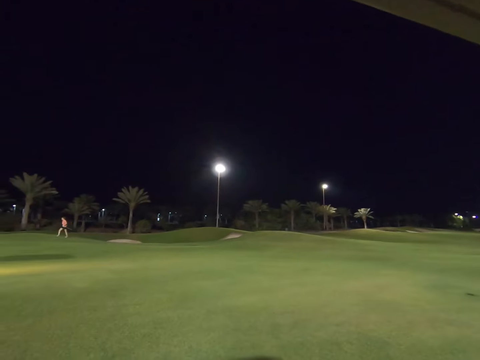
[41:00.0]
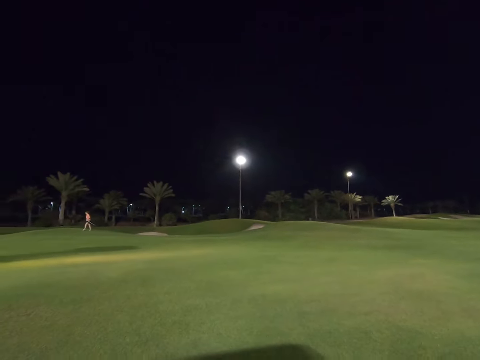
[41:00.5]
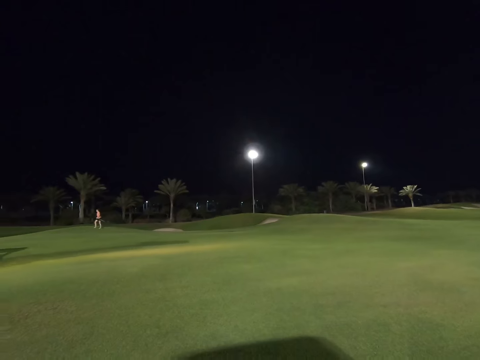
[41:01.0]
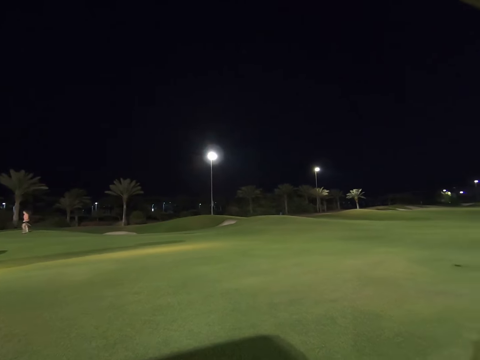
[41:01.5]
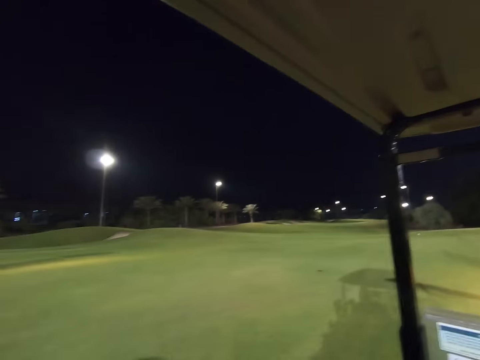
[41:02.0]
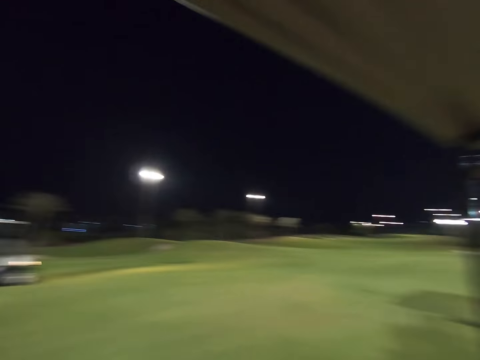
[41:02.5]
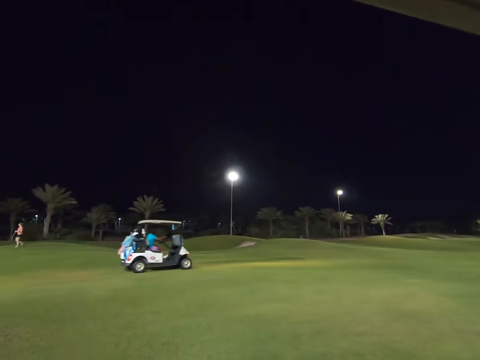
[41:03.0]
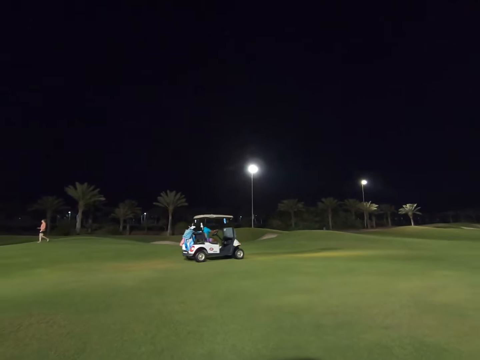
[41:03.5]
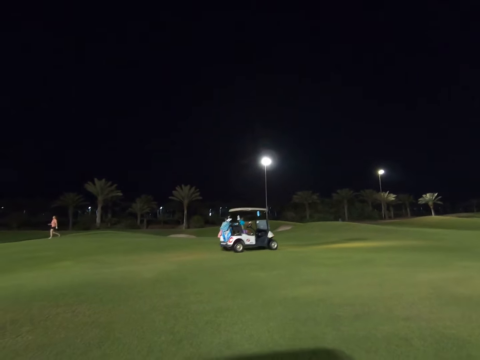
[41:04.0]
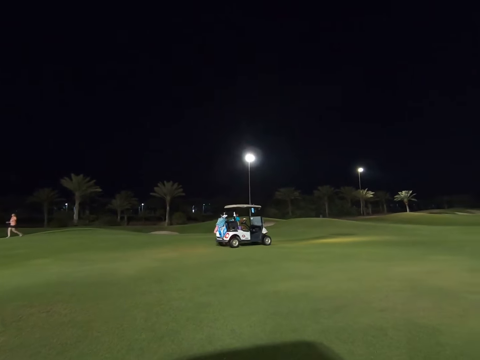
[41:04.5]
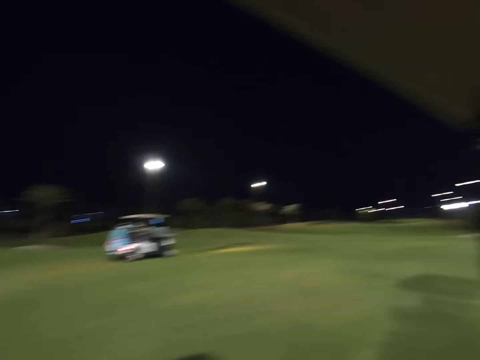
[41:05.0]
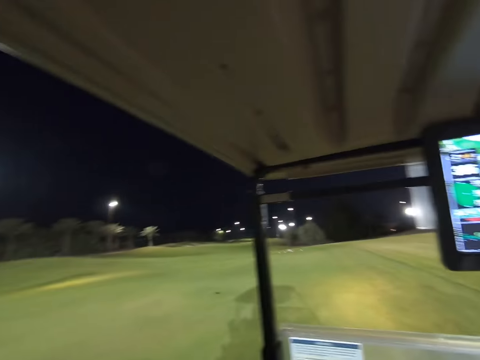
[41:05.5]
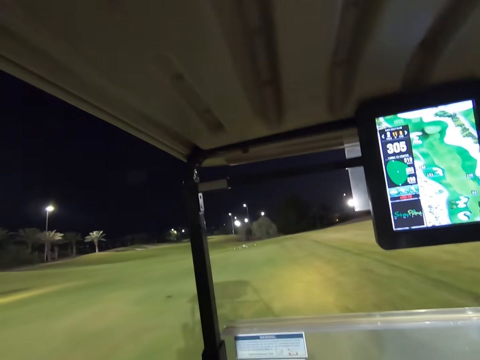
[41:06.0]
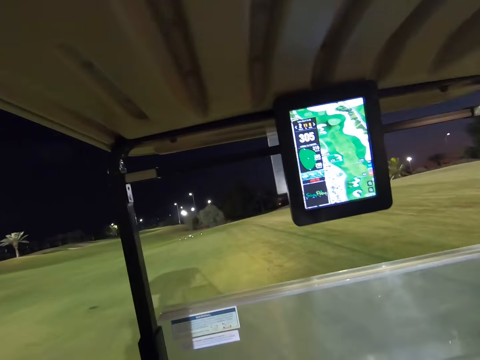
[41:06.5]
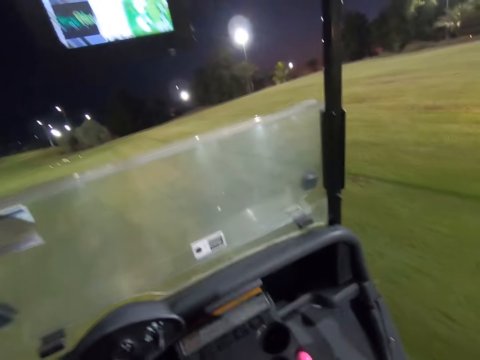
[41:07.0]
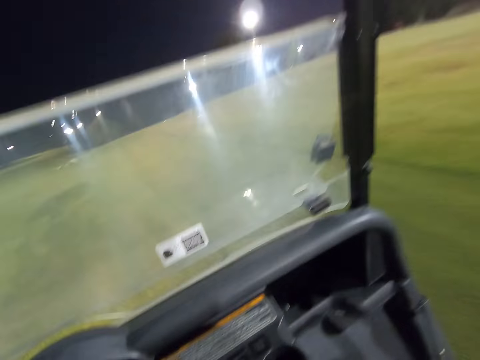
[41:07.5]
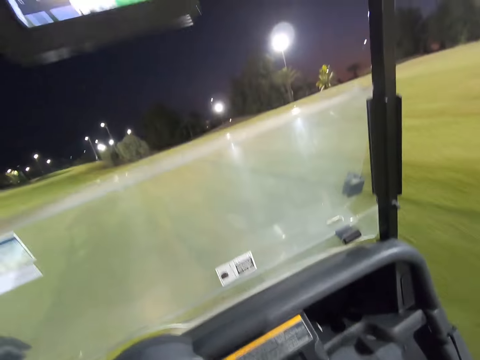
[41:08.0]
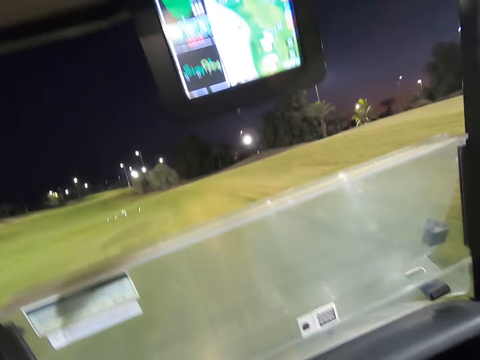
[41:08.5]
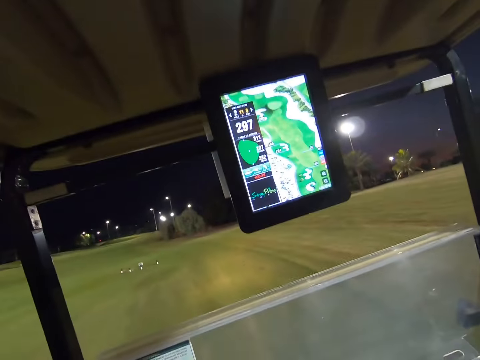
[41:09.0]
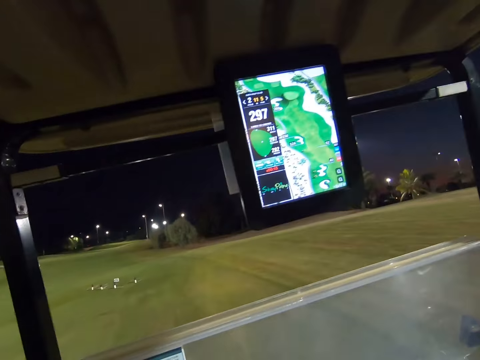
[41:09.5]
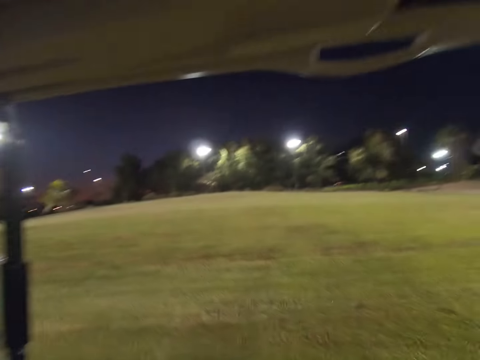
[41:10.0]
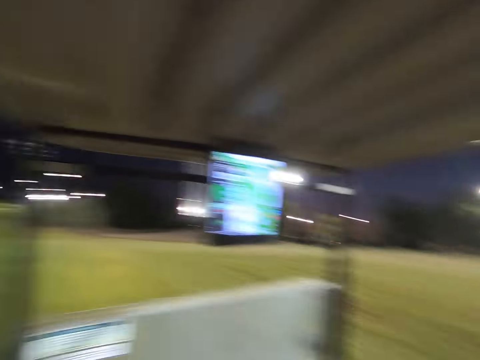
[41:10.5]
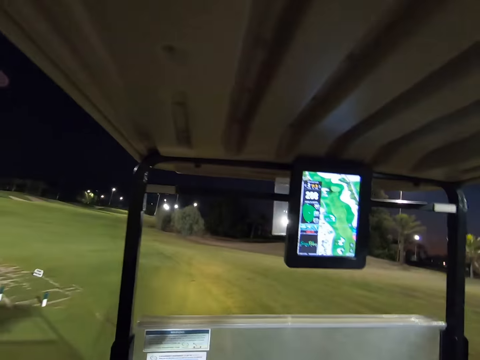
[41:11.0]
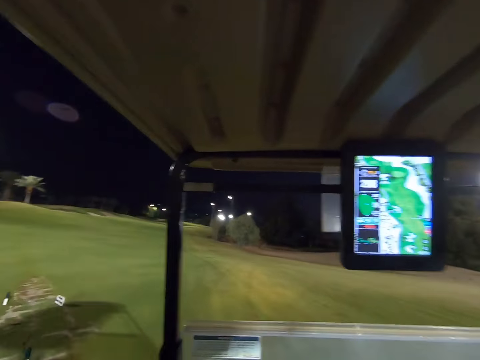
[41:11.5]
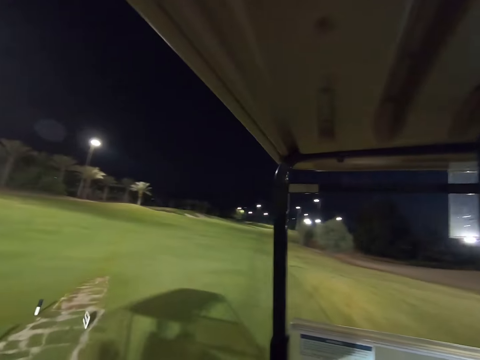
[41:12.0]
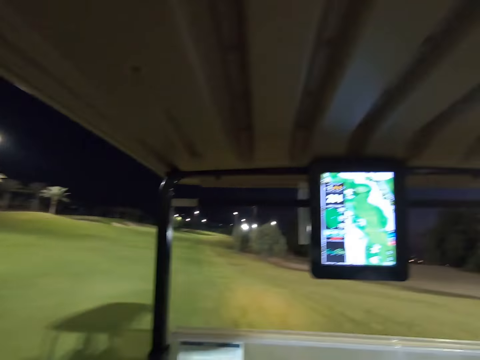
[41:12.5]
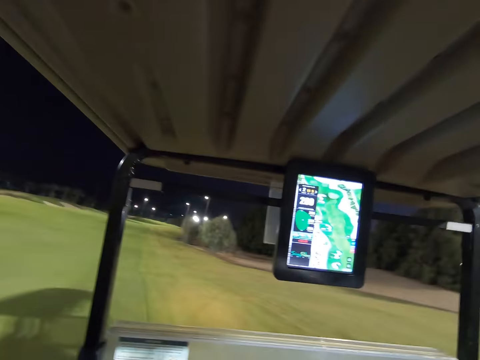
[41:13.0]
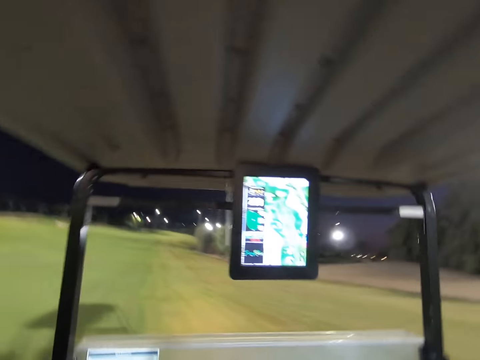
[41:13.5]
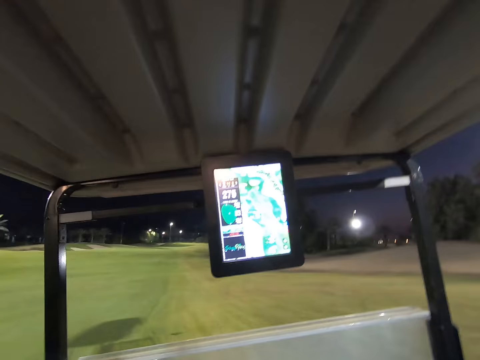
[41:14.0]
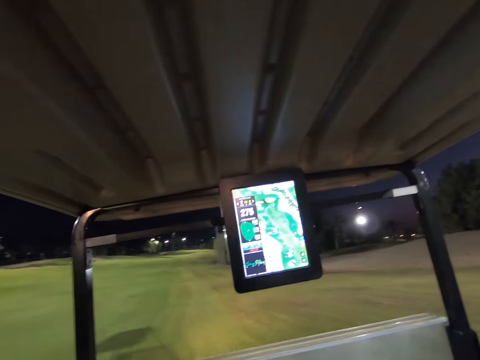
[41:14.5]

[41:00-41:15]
A woman drives by in the car. The camera wearer drives around in the car.

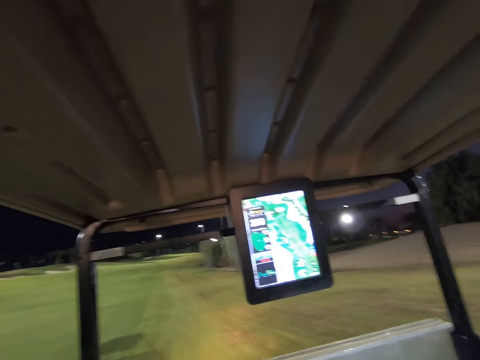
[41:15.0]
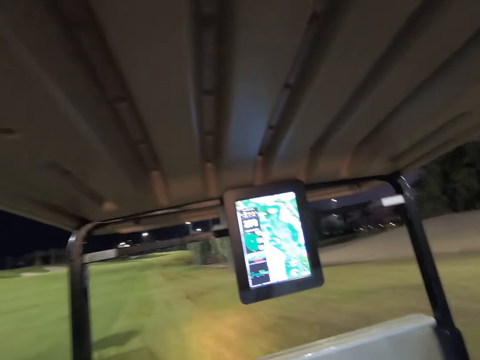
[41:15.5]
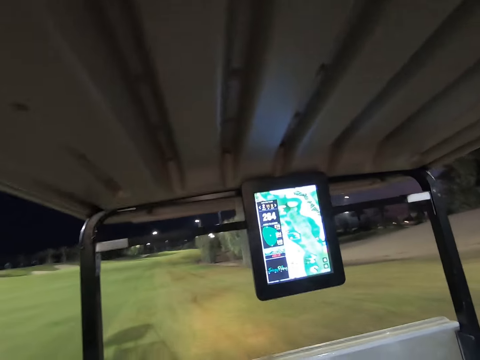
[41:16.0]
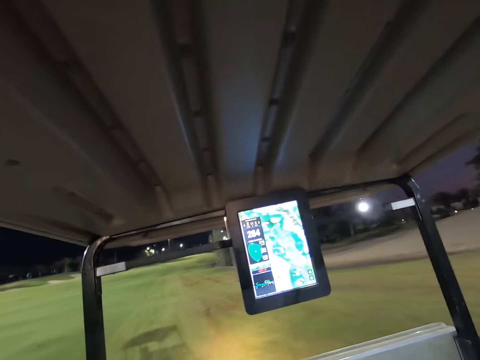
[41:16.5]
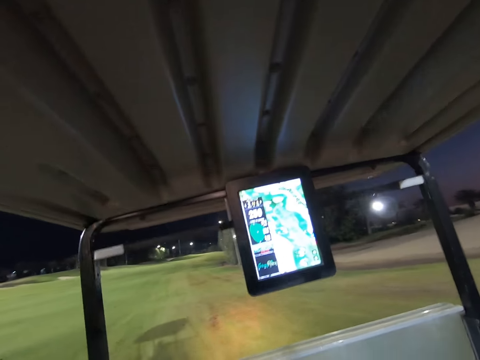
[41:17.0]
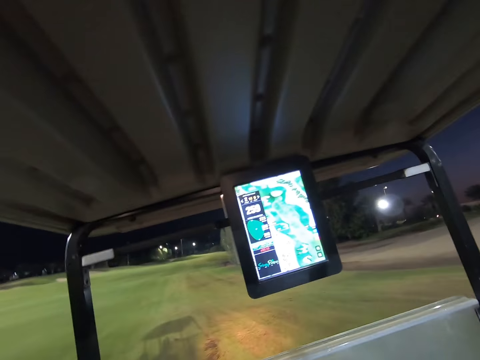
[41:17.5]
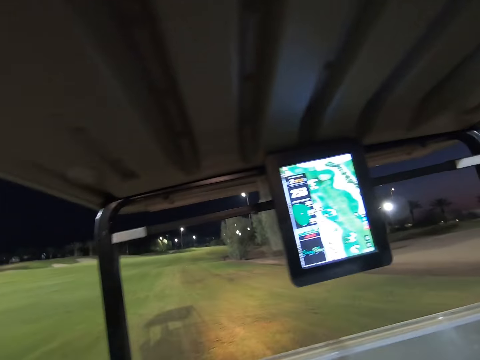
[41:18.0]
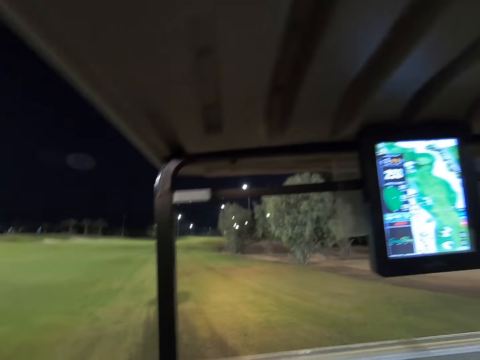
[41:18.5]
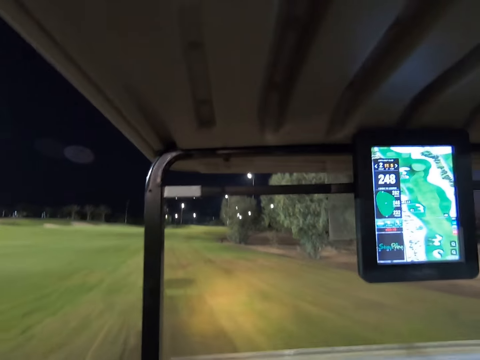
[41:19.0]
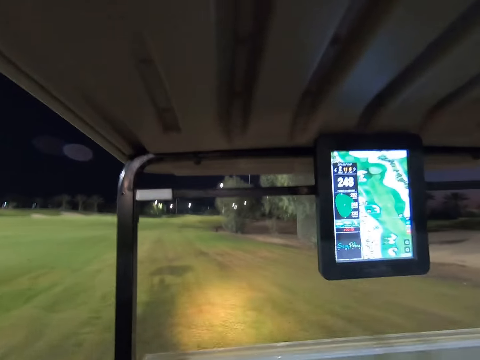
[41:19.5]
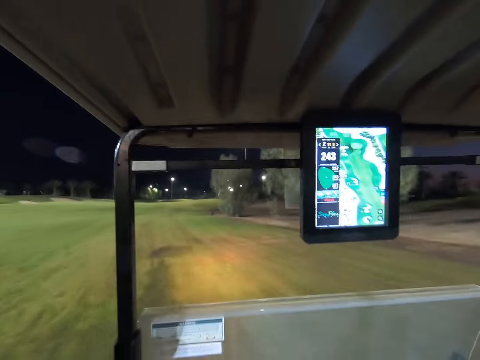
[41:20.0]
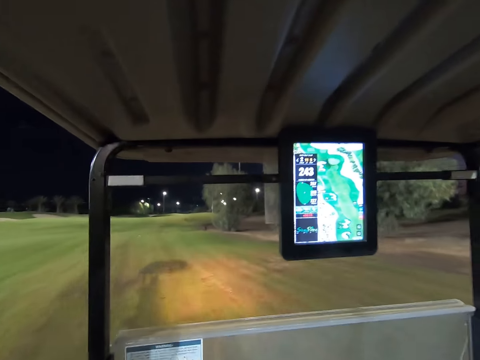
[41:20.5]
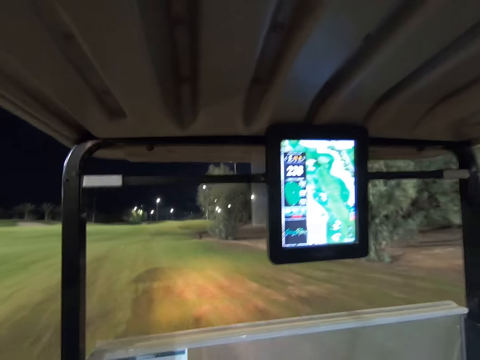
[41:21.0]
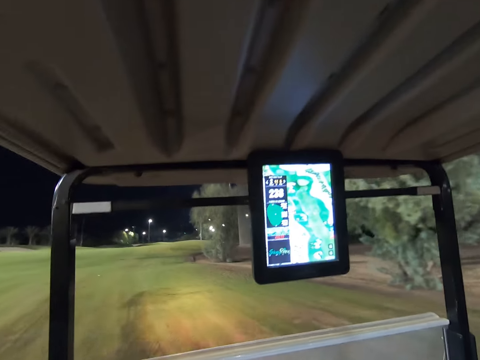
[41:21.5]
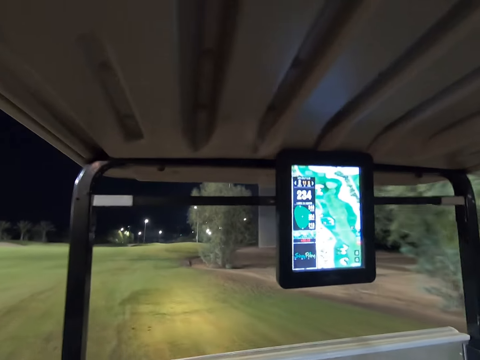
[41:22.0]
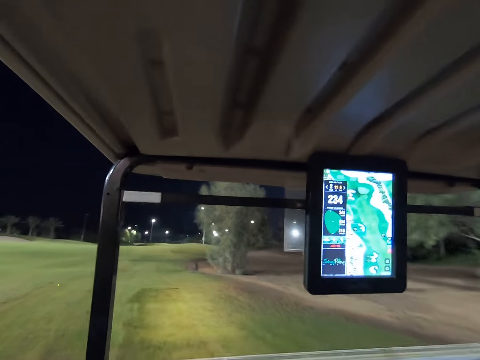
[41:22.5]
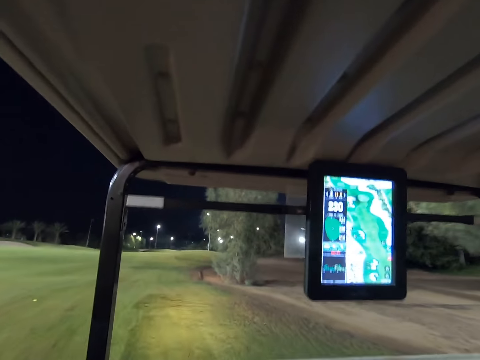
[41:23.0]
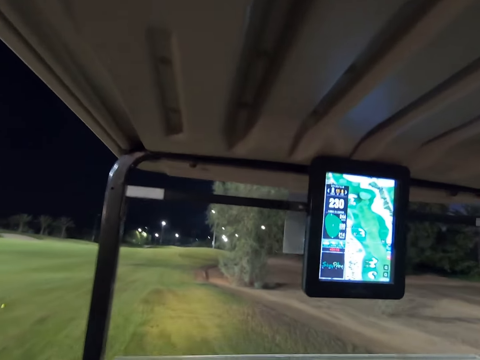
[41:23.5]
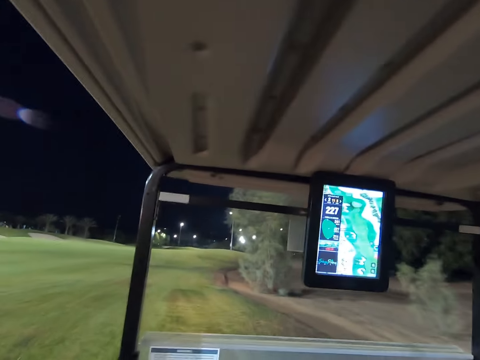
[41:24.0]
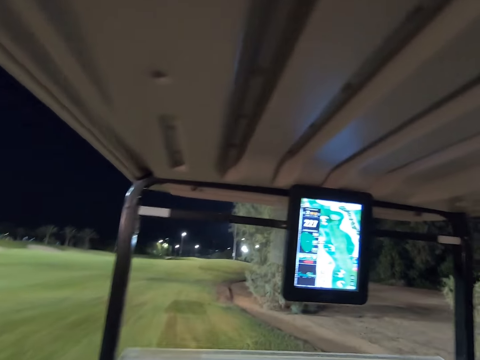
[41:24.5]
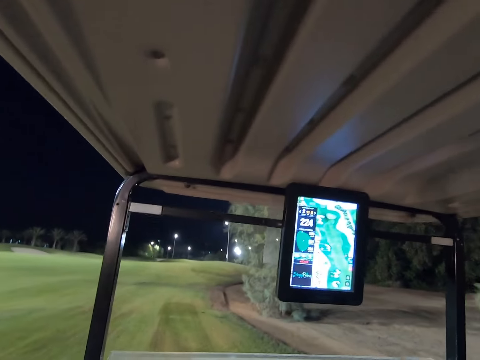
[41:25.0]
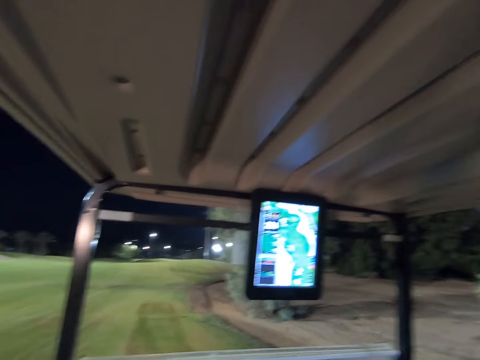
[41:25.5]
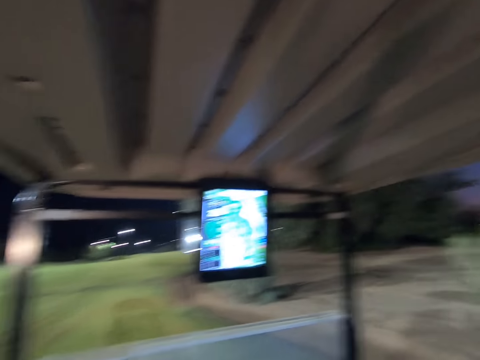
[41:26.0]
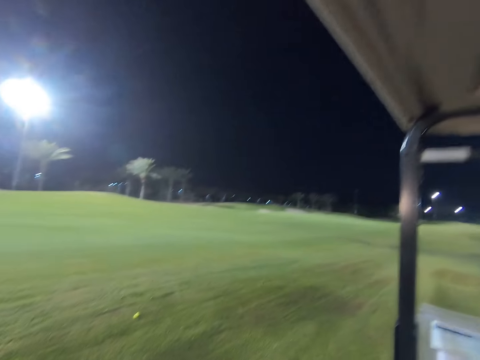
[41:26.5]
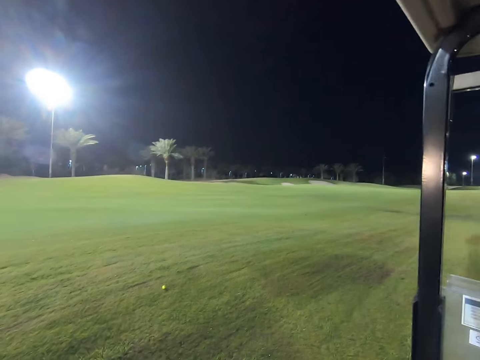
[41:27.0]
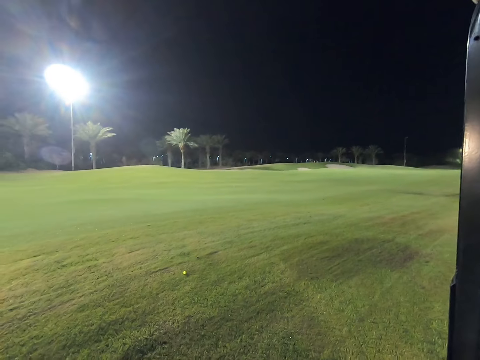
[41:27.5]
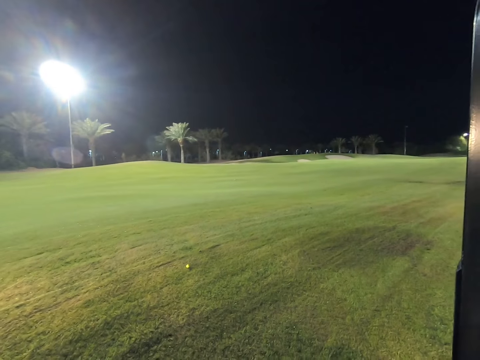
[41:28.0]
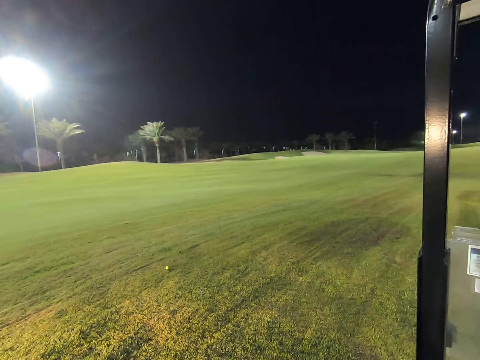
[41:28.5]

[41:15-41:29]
The camera wearer stops the golf cart on the field.
